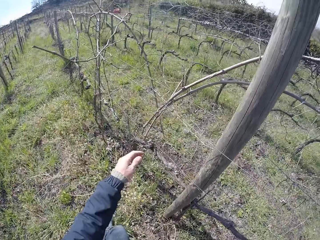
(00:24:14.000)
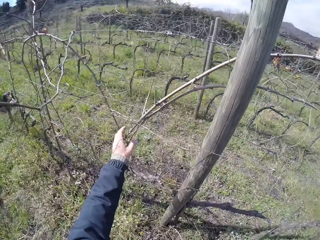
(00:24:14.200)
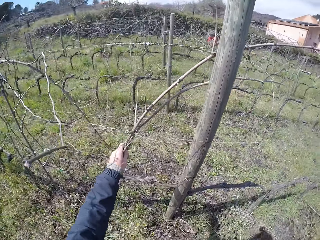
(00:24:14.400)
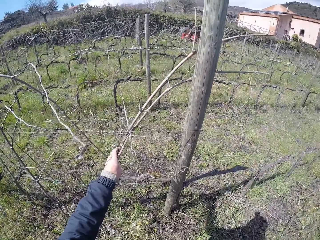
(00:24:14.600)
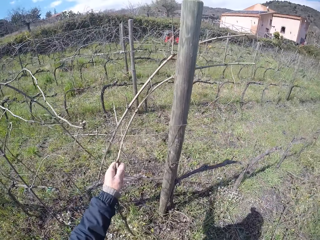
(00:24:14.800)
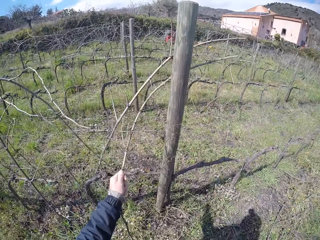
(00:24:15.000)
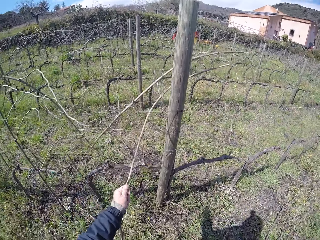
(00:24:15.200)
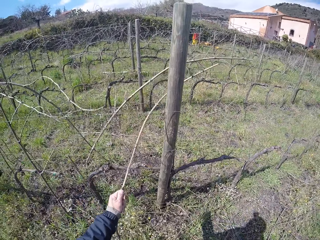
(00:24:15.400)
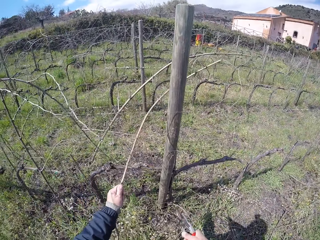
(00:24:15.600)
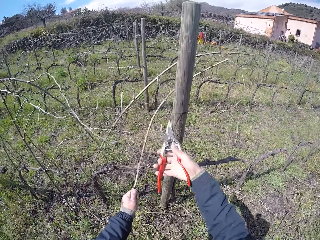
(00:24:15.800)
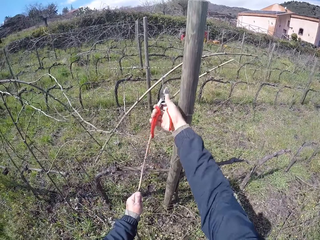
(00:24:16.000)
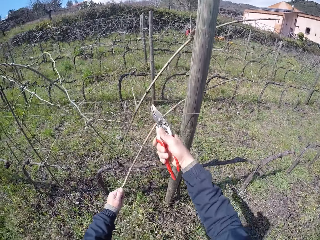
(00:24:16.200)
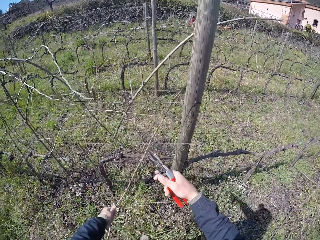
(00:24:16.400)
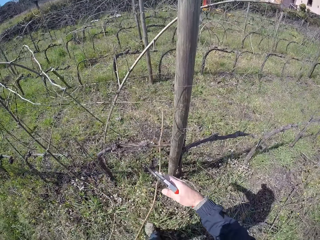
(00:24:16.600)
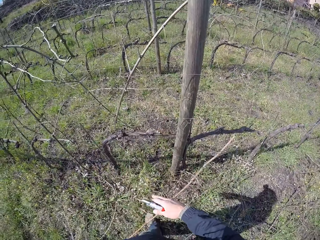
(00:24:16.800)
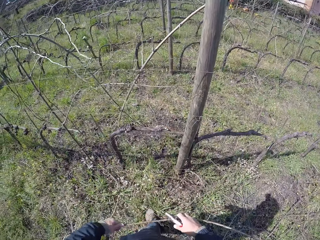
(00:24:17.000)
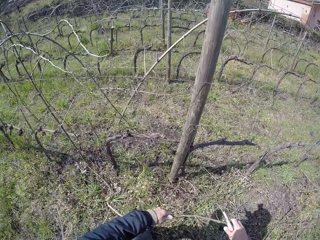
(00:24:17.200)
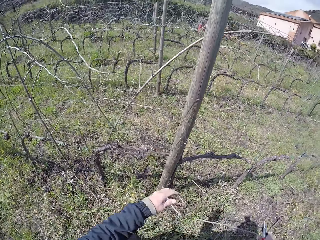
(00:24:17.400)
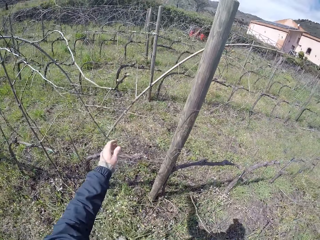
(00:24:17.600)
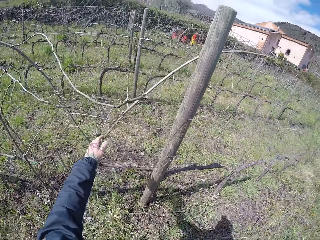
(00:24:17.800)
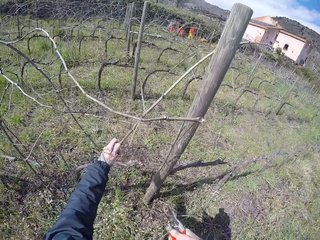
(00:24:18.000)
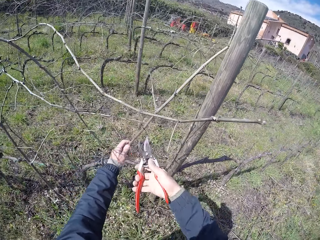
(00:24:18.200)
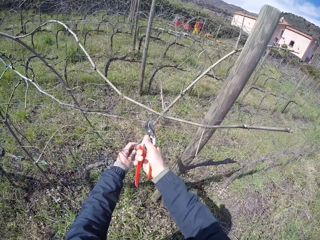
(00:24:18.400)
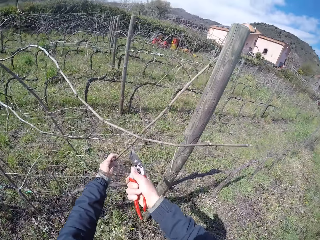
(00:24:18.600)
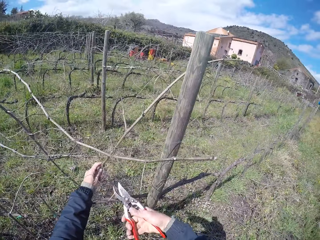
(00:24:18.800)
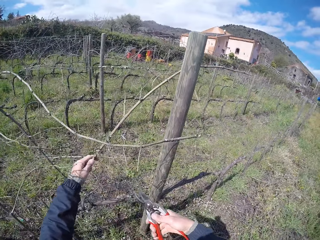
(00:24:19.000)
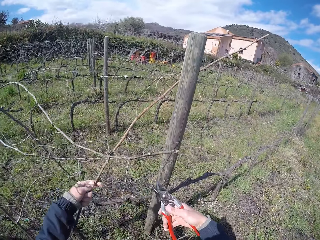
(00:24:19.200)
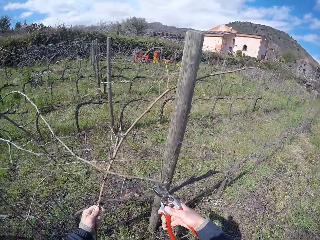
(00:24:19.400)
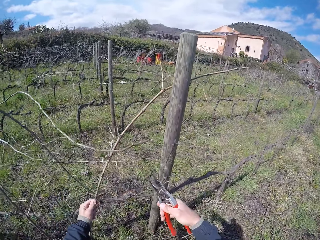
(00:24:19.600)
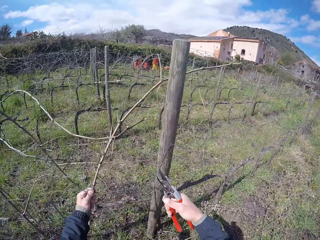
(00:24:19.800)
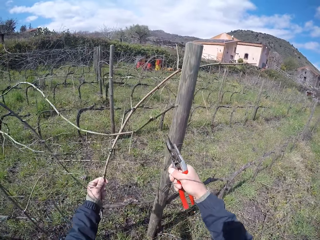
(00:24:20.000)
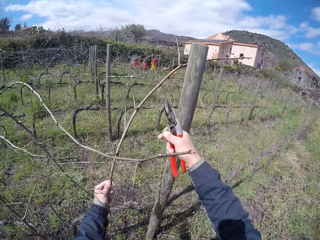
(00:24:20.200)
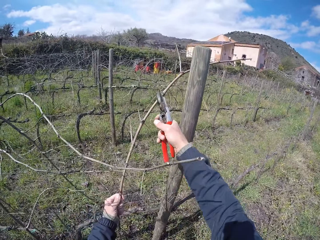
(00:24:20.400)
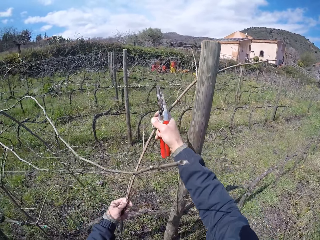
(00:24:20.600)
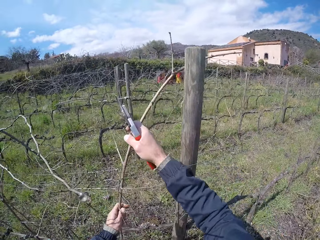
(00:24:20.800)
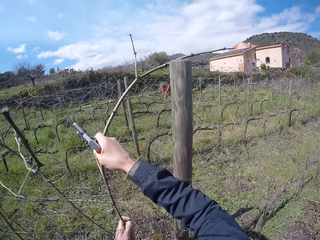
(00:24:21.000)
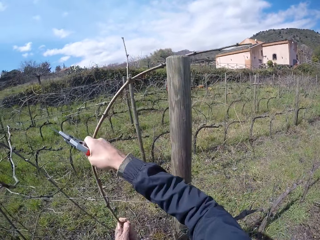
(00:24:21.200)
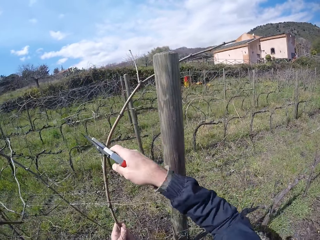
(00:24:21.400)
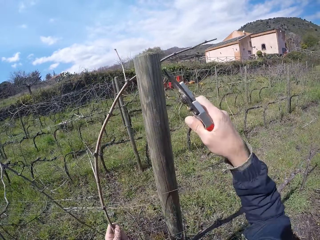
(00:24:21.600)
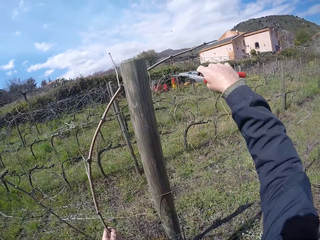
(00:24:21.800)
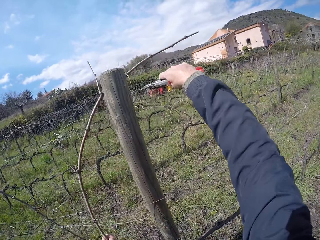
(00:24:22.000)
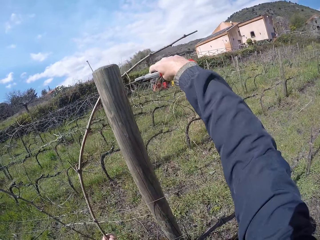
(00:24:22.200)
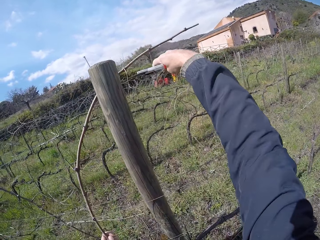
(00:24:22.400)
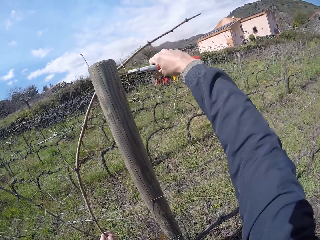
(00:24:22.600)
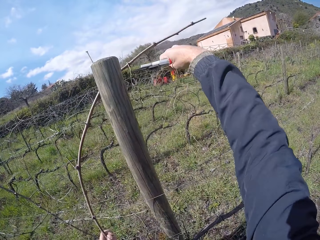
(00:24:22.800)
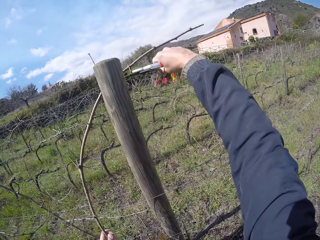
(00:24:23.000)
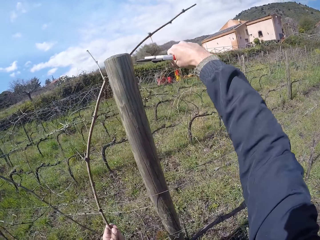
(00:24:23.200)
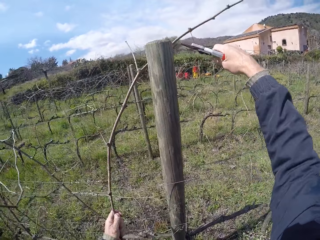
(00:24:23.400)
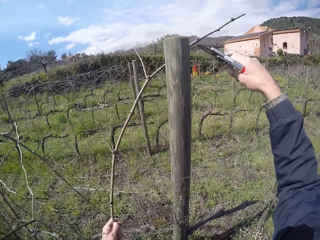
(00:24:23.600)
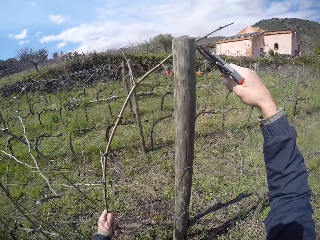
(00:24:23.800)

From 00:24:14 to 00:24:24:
The camera wearer removes a twig on the barbed wire with her left hand. She cuts the twig with the cutter in her right hand. She holds the twig with both hands. She drops the twig in both hands on the ground. She holds a twig on the barbed wire with her left hand. She cuts the twig with the cutter in her right hand. She removes the twig on the barbed wire with her left hand. She removes the twig on the barbed wire with both hands. She removes a part of the twig on the barbed wire with her right hand.

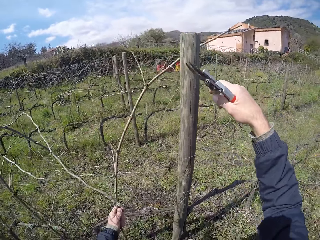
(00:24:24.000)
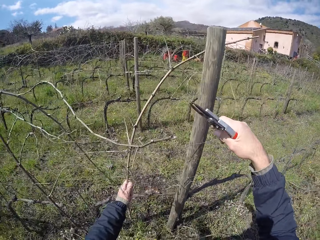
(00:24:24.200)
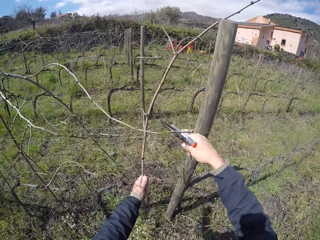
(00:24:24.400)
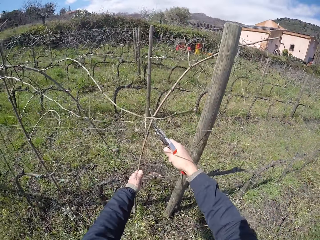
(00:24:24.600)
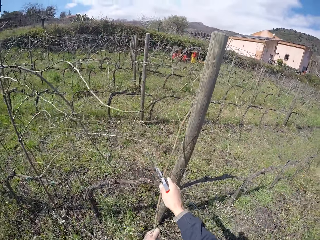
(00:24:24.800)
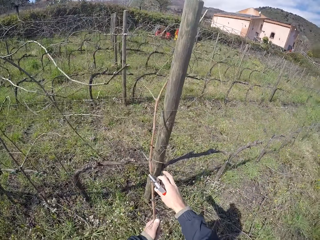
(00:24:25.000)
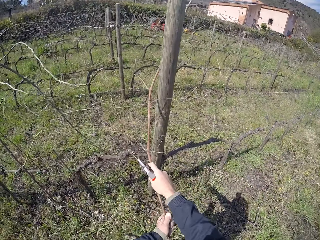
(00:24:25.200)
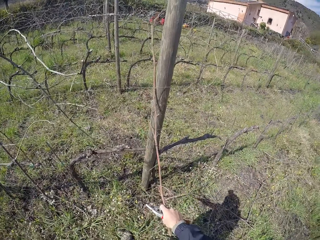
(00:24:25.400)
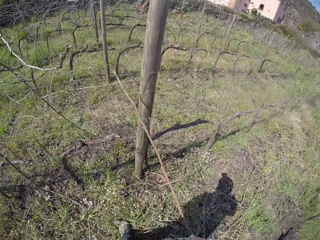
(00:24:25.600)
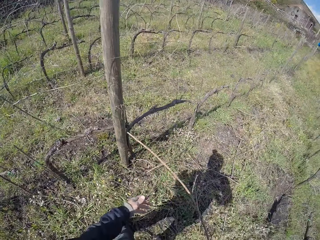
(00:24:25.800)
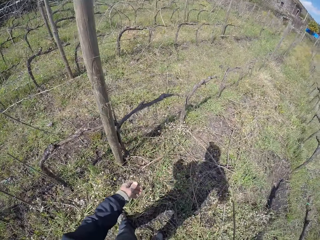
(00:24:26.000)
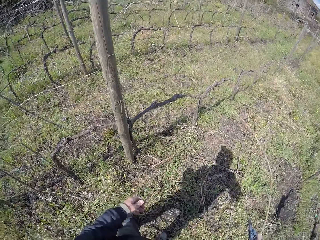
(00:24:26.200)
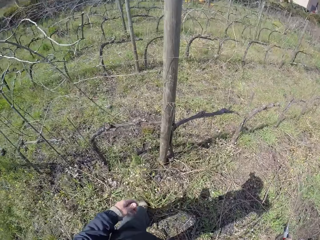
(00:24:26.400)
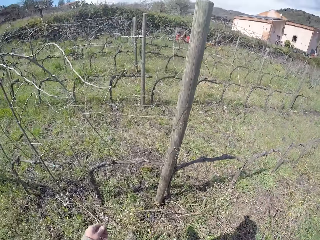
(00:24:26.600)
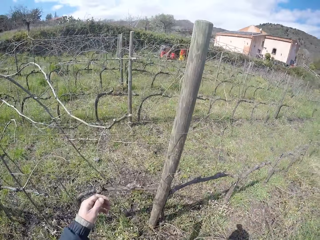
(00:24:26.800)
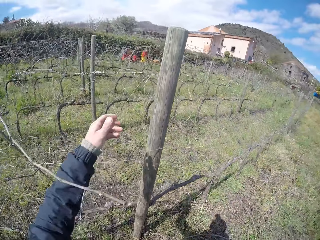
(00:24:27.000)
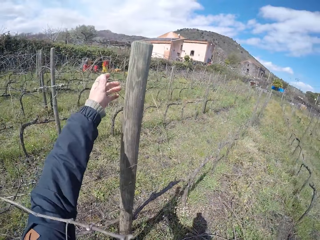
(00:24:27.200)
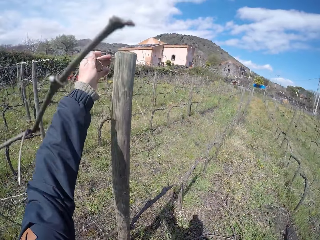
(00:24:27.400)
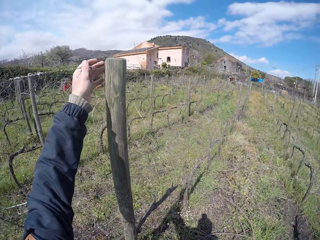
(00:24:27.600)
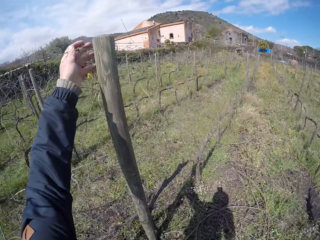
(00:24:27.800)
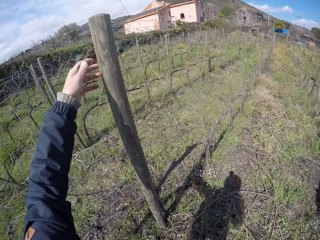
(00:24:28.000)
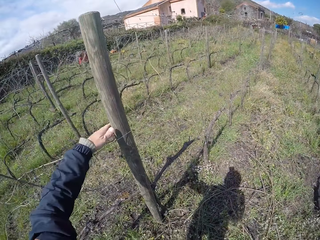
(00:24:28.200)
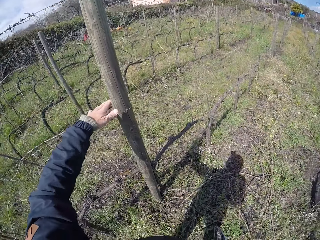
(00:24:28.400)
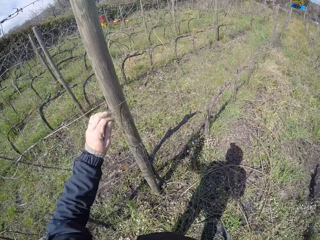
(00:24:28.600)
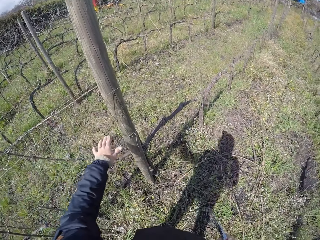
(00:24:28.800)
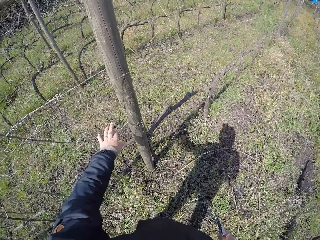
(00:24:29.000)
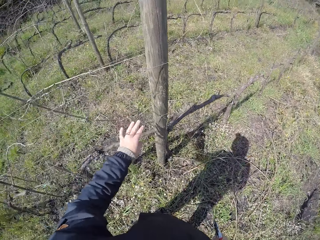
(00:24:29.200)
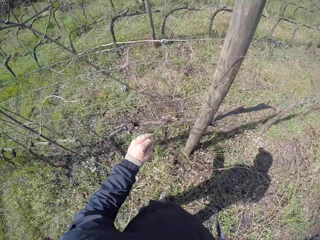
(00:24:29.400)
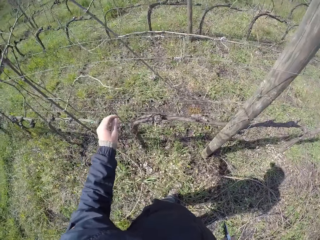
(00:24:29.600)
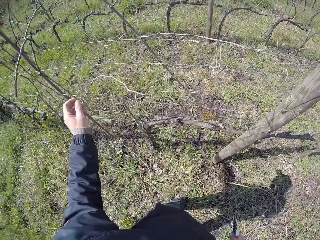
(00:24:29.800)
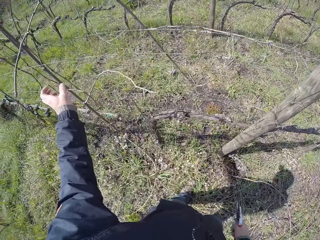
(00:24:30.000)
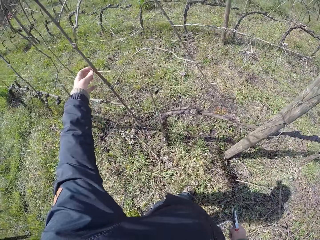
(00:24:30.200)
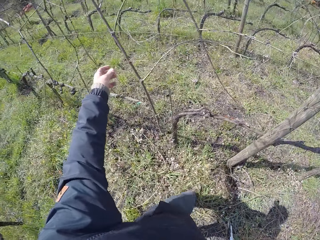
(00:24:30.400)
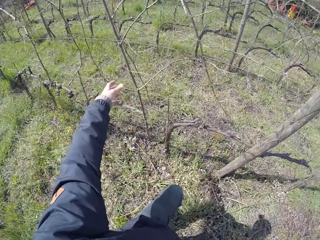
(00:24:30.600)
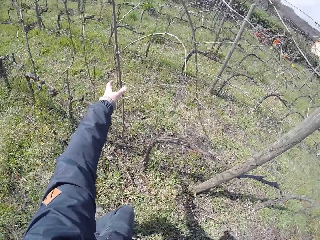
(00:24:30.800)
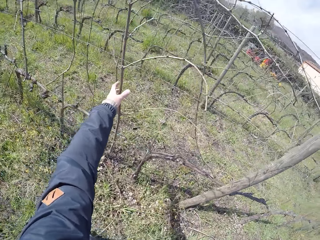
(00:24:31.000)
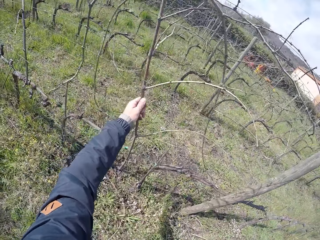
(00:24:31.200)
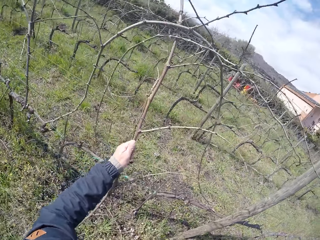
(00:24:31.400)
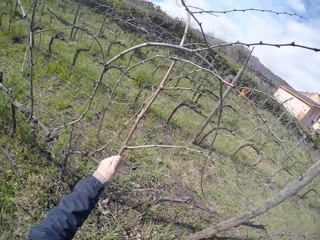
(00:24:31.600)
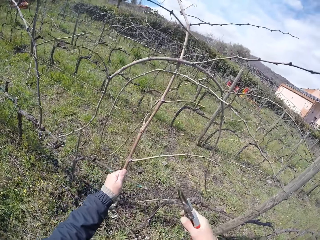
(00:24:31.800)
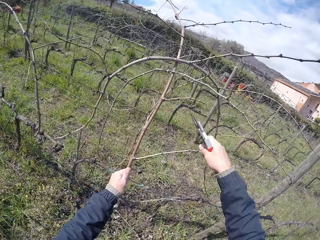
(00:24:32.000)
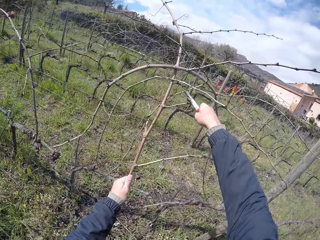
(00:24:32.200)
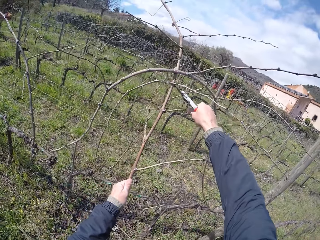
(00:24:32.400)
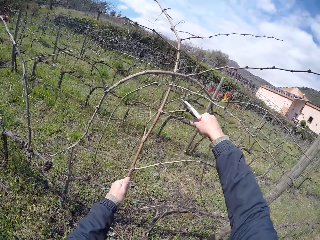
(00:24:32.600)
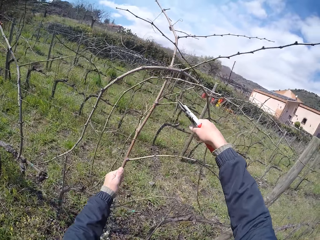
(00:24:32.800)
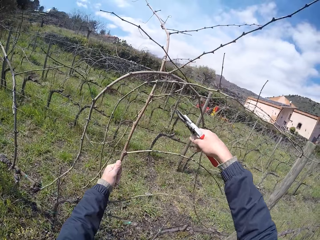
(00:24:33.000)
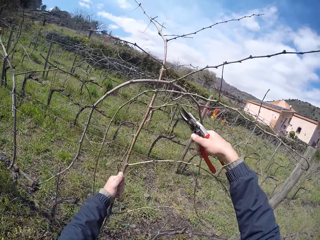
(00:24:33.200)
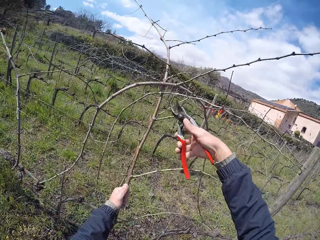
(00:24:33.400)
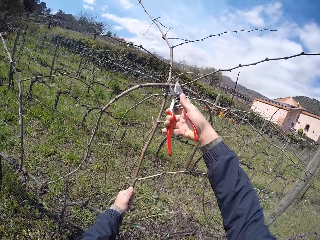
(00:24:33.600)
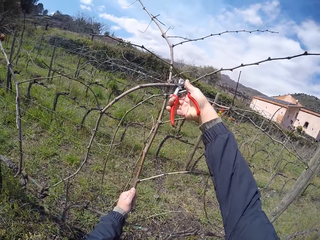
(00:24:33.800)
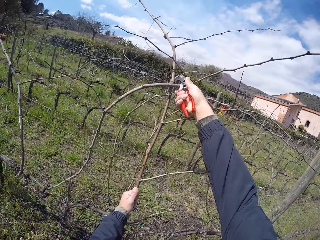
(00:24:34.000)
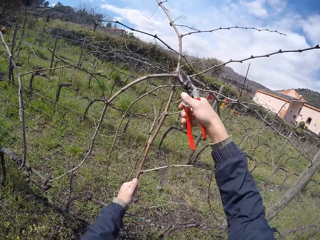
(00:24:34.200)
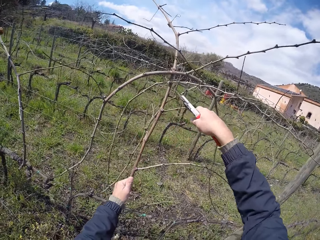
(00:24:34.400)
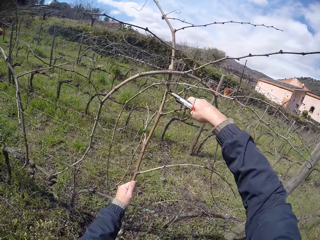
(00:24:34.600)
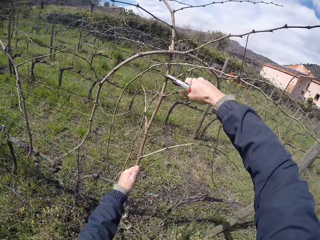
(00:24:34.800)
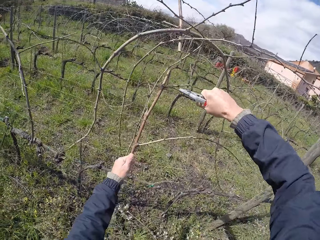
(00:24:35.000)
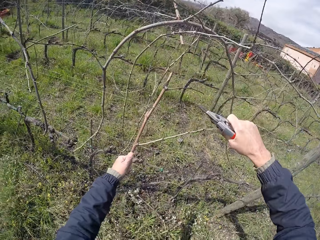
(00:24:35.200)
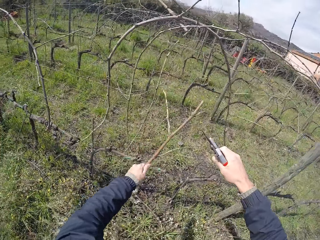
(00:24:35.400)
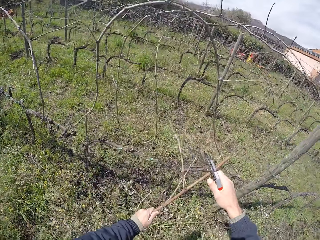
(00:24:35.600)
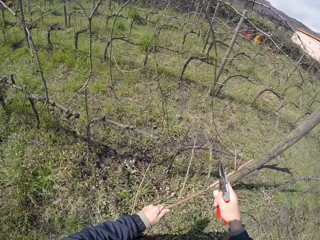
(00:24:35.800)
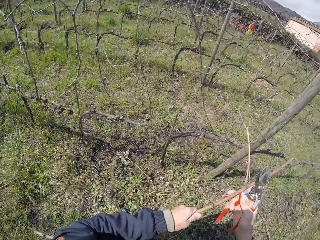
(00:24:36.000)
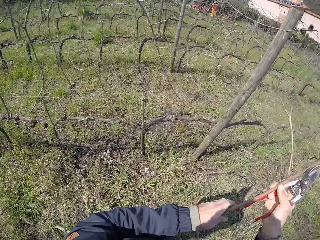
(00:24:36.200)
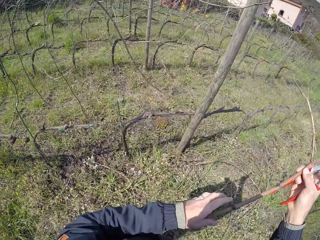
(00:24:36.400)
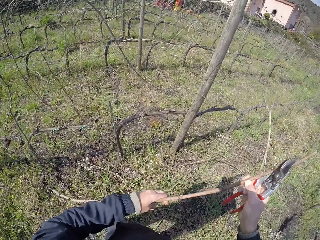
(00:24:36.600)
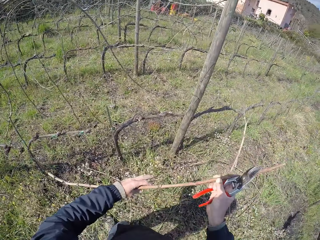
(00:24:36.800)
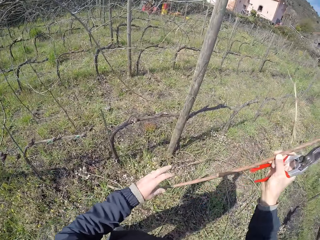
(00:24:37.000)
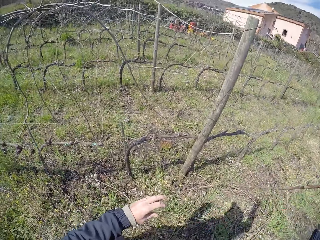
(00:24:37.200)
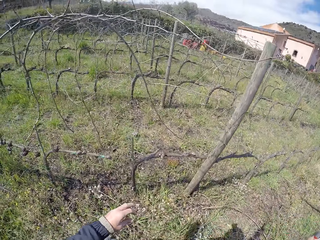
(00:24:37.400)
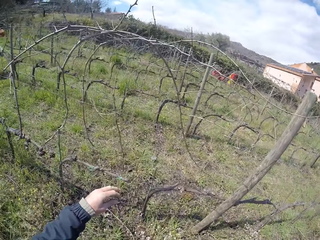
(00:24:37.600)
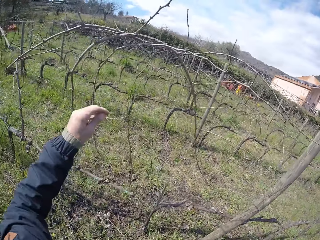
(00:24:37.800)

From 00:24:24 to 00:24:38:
The camera wearer removes the twig on the barbed wire with her left hand. She removes the twig on the barbed wire with both hands. She drops the twig in her left hand on the ground. She picks up a branch. She adjusts the barbed wire with her left hand. She removes a twig on the barbed wire with her left hand. She cuts the twig with the cutter in her right hand. She holds the twig with both hands. She drops the twig in her left hand on the ground.
